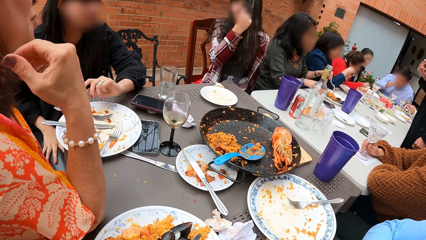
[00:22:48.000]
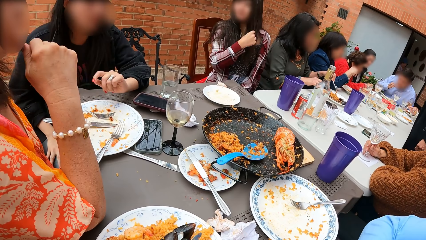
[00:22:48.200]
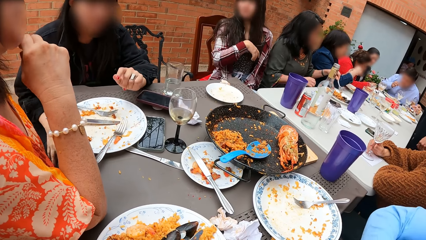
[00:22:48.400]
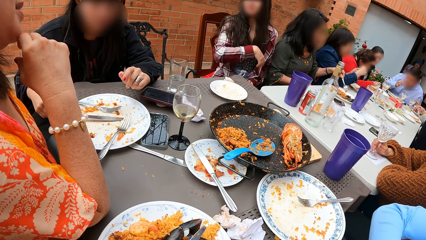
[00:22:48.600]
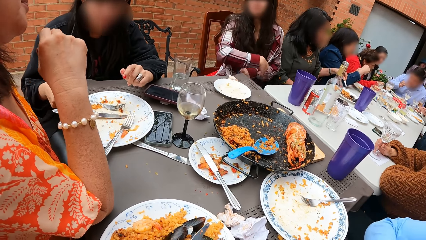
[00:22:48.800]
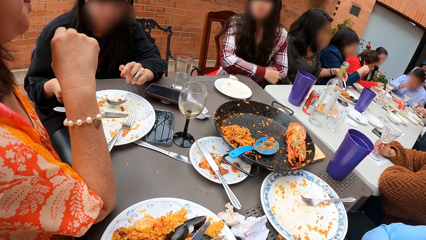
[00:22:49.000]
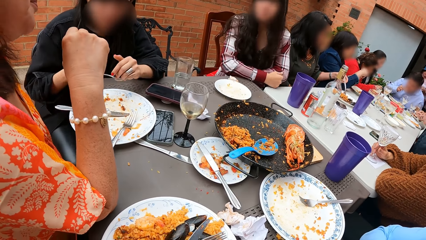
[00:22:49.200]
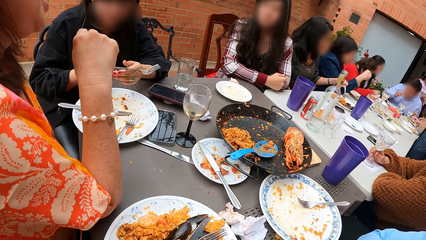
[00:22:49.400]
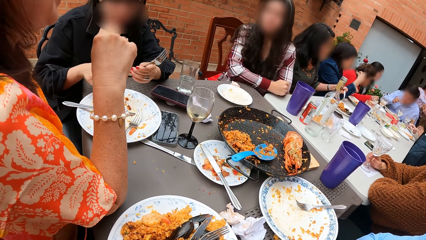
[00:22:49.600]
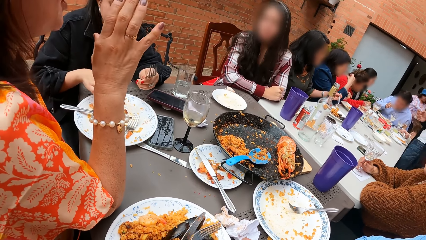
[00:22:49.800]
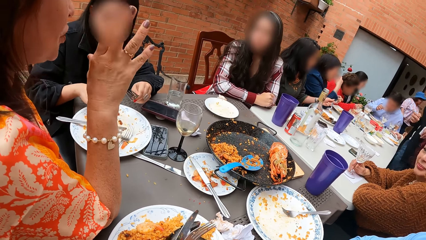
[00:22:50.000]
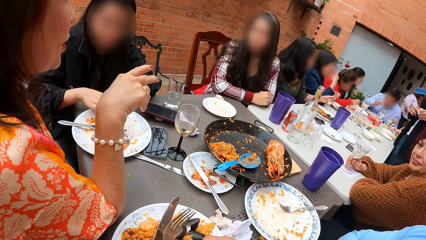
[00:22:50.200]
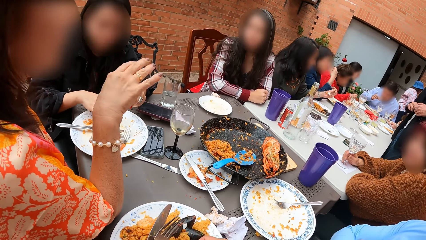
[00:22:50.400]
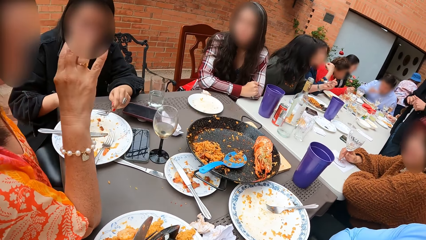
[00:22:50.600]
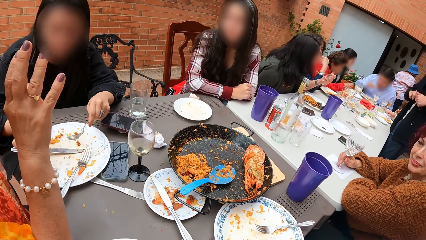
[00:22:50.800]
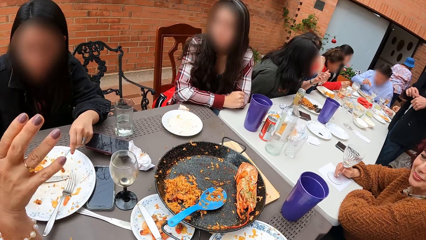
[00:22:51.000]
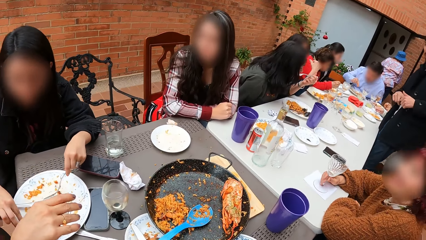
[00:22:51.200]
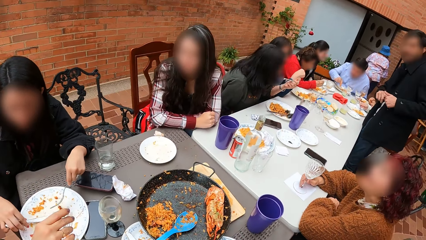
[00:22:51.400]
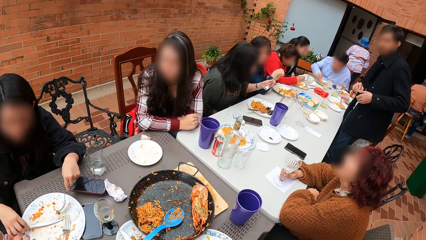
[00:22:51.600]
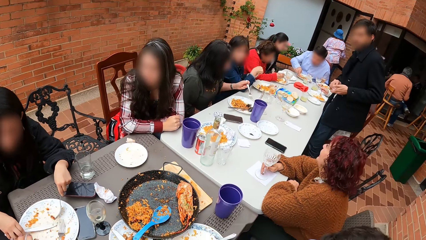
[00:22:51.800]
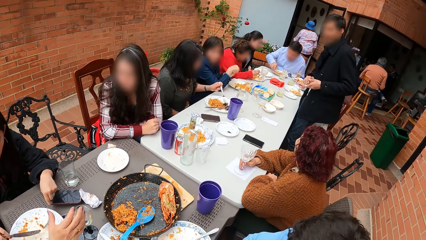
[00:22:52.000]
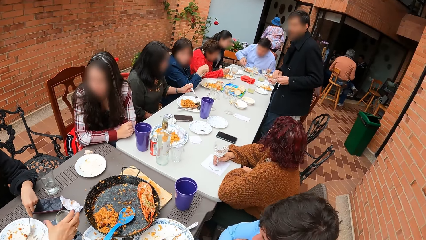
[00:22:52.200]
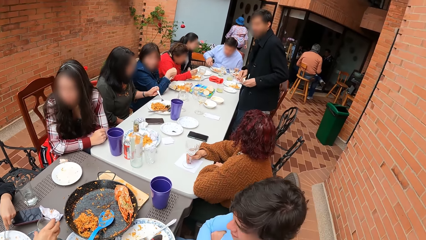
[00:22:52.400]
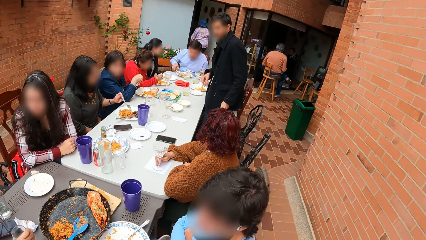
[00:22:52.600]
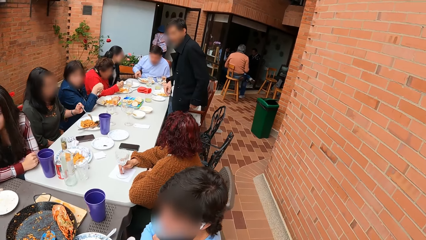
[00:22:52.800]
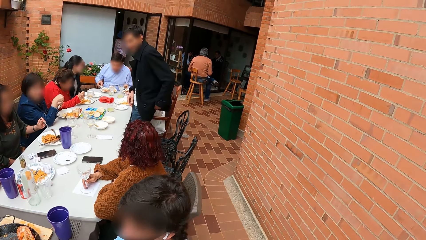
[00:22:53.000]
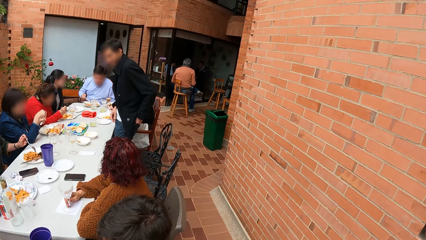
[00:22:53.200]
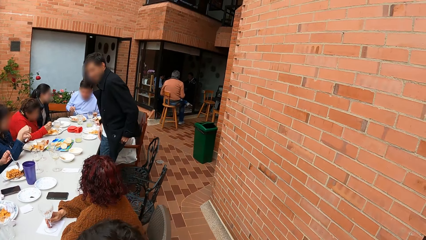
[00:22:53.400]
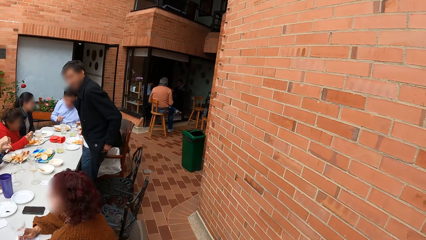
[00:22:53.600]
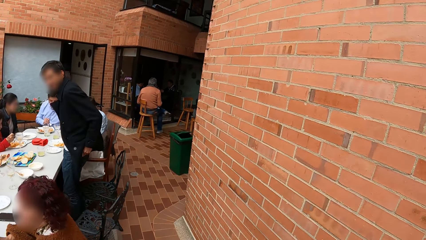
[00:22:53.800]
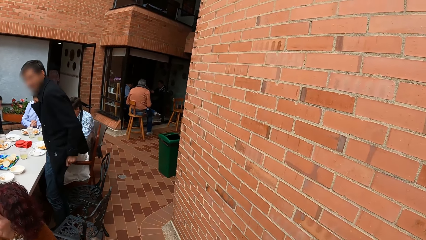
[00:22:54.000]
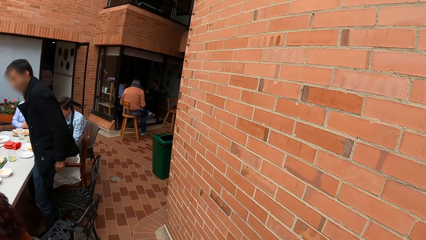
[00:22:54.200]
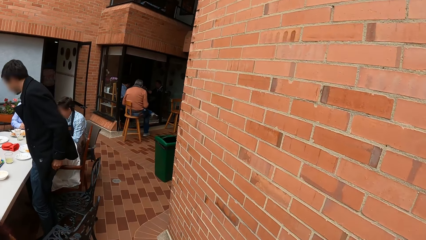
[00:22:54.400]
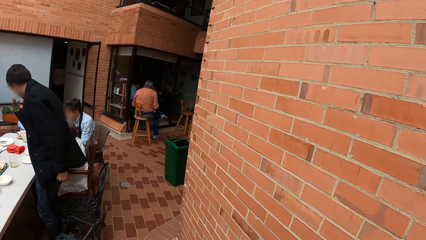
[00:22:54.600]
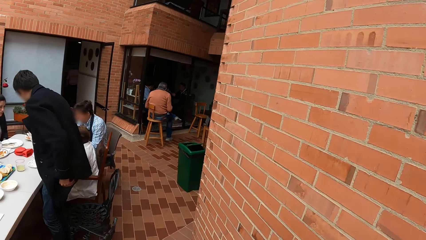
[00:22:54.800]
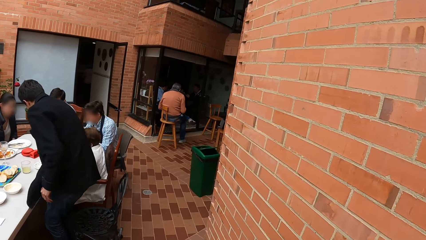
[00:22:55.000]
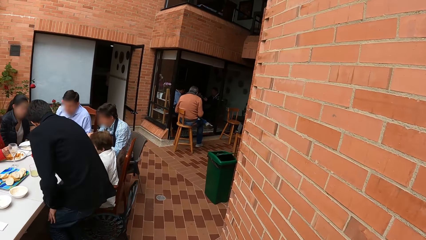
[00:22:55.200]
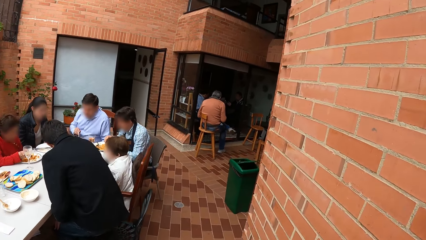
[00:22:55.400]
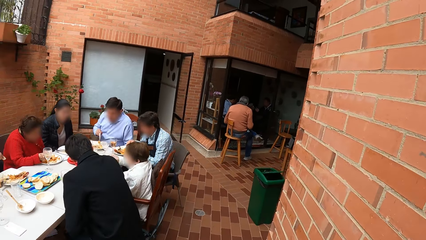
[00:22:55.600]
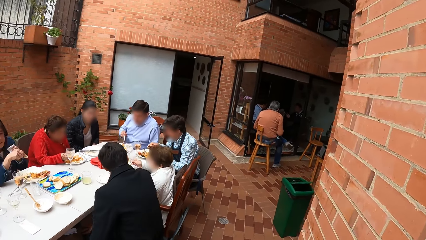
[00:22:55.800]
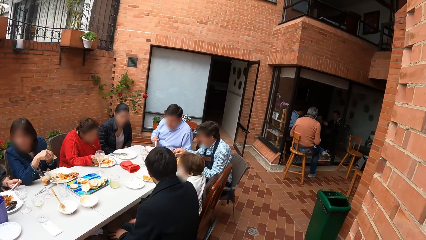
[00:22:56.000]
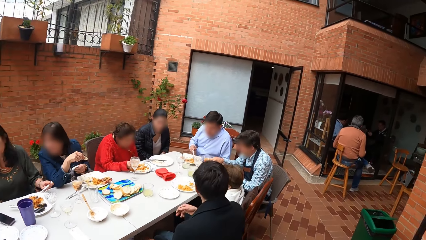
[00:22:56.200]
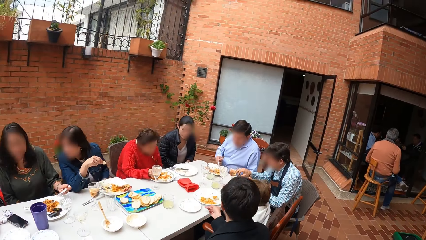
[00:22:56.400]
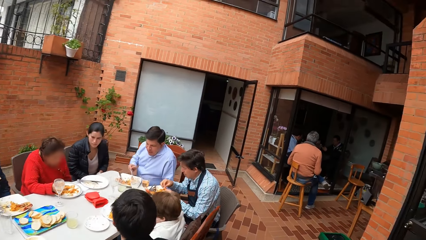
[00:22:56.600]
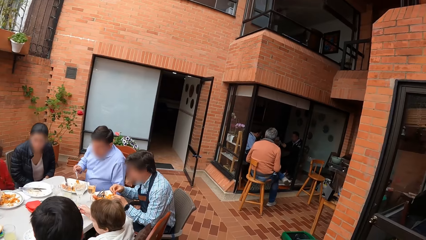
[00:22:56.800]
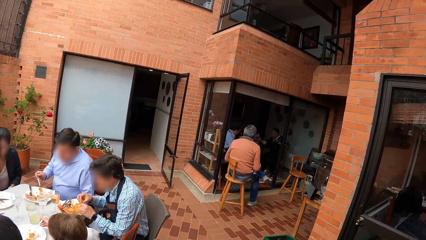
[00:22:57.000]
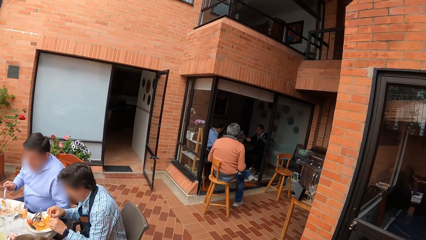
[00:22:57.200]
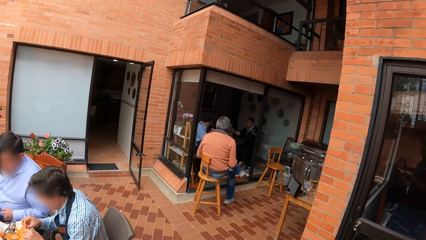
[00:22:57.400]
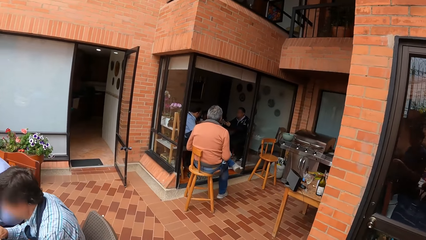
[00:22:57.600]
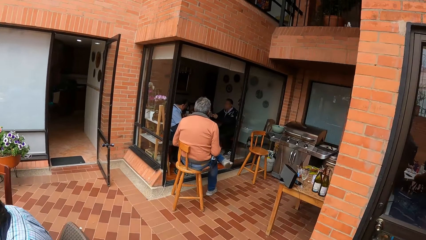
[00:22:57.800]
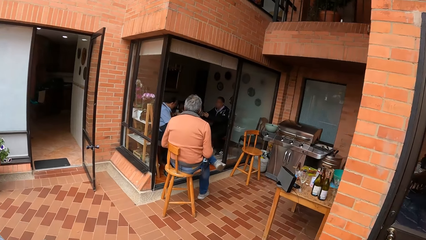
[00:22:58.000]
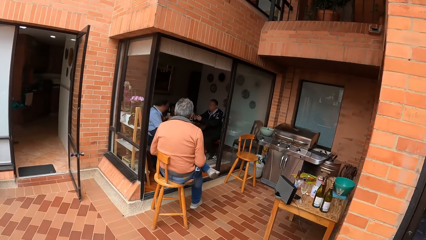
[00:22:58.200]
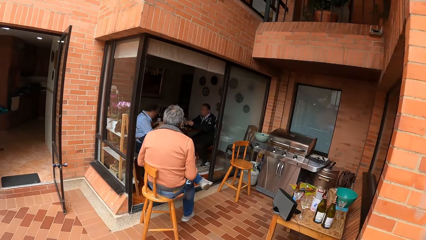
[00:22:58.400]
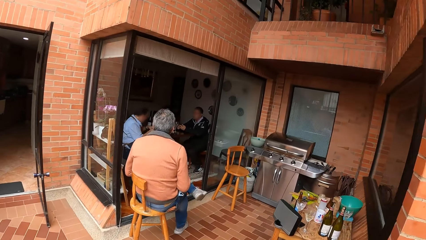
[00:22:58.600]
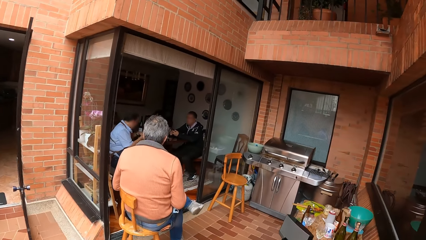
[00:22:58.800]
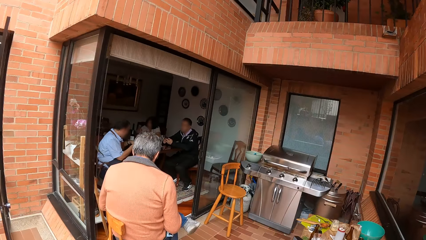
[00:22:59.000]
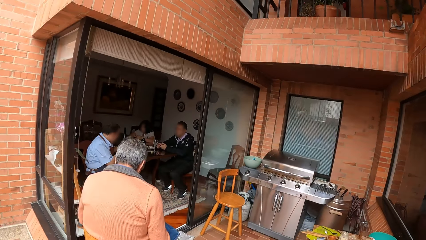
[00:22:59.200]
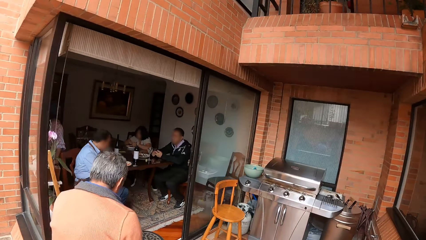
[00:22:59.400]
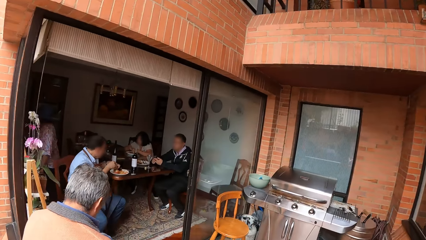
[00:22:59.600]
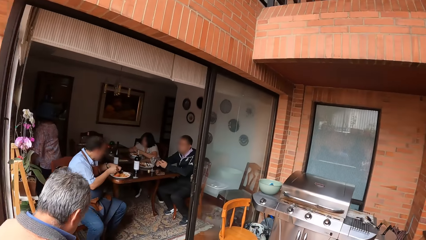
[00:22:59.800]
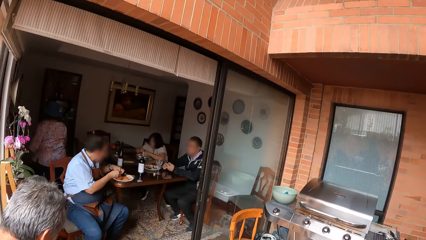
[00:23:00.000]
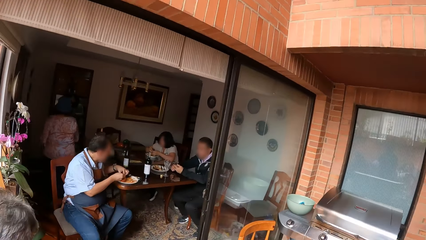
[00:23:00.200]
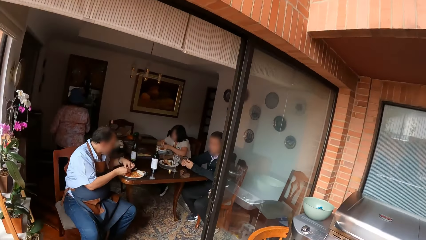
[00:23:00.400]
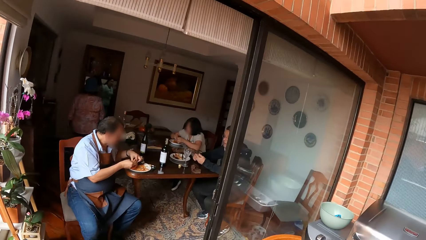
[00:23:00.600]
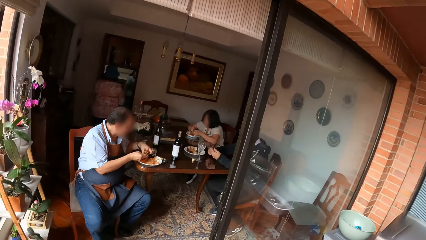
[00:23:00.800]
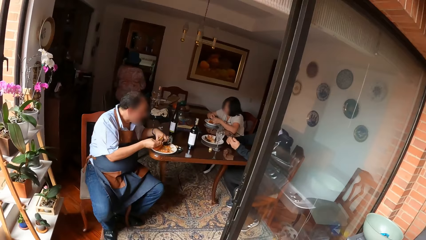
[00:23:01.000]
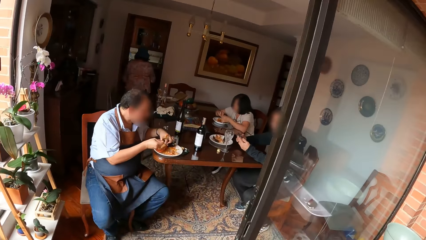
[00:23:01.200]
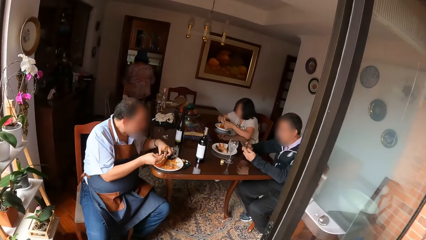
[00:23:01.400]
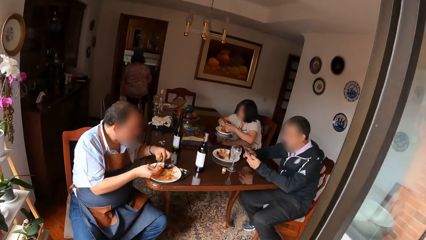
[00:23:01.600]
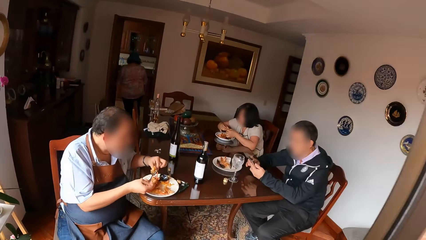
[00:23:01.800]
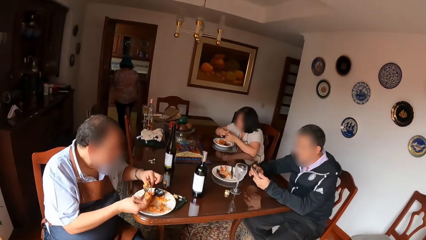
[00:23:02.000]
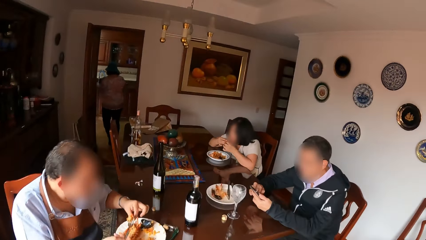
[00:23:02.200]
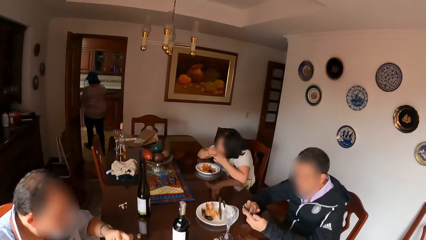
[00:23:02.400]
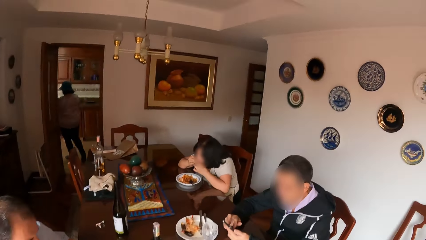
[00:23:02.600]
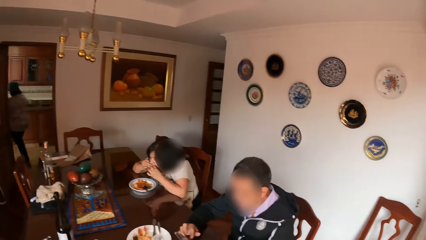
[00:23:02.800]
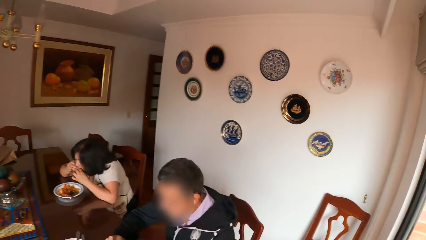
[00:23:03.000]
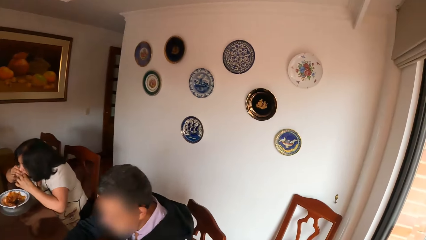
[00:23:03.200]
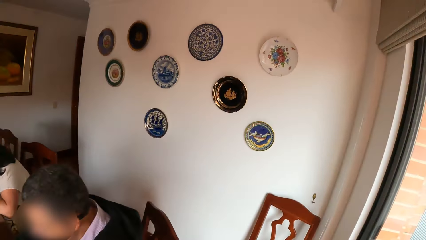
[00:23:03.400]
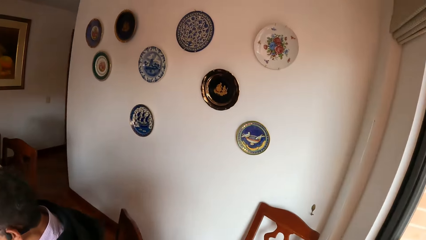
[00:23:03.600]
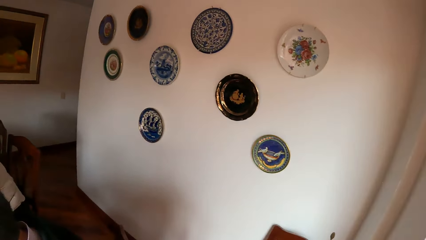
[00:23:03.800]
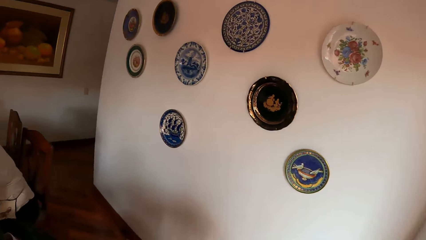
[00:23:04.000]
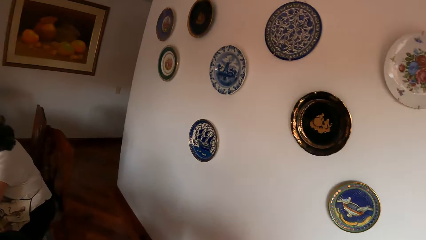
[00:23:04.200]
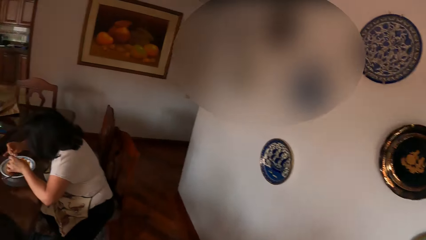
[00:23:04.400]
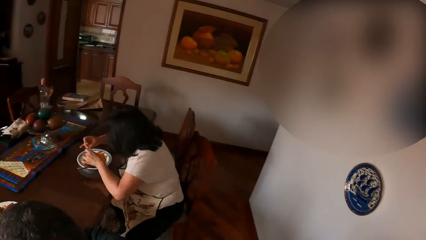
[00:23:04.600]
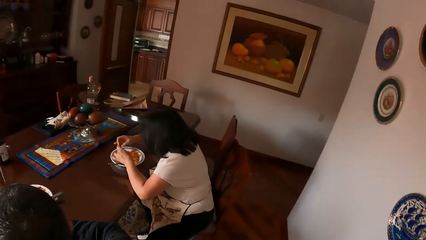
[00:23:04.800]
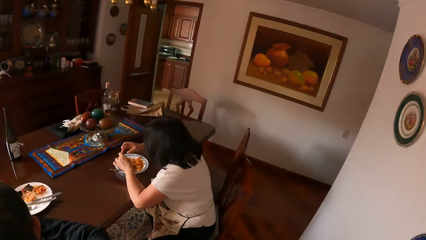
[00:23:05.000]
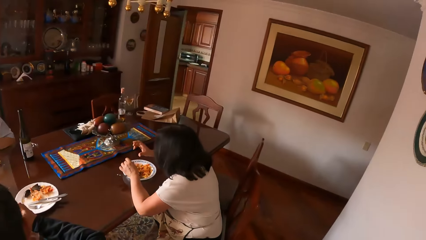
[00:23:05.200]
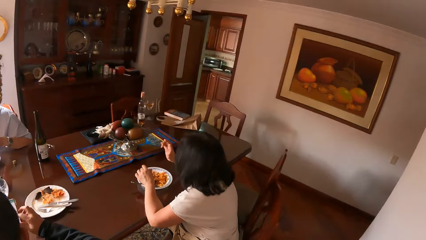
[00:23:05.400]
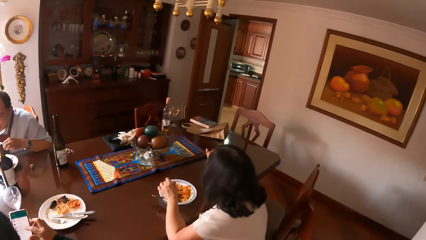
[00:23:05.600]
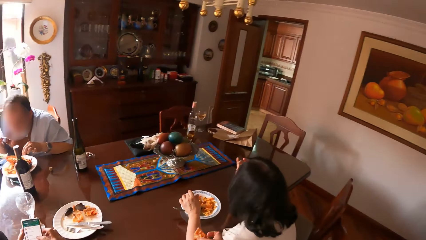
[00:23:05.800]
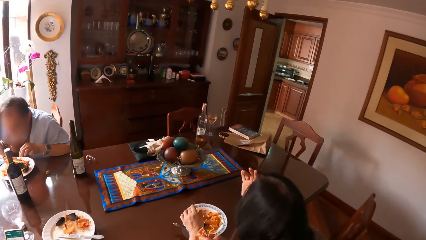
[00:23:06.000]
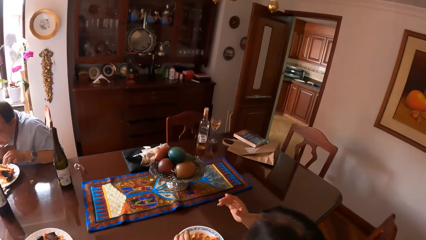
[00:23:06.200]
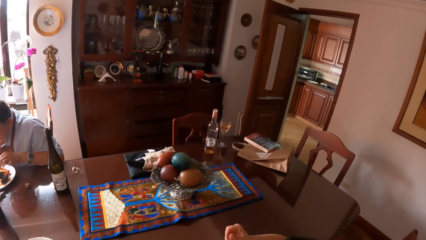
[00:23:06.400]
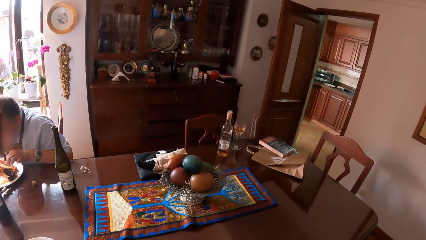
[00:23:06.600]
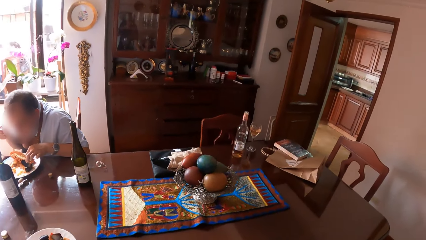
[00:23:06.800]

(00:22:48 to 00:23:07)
A lady gestures with the right hand on the table. A woman picks up the fork from the plate with her right hand. The woman passes the fork from her right hand to her left hand. The woman holds the fork with the left hand. The lady gestures with the right hand on the table. The camera wearer gets up from a chair at the table. The woman eats food from a plate with a knife and fork. The camera wearer walks around in the room. They move to a room in the restaurant.
